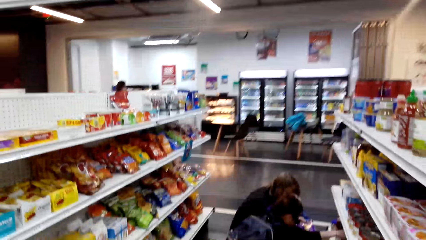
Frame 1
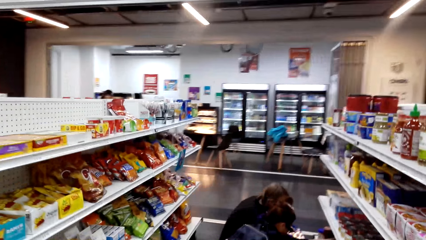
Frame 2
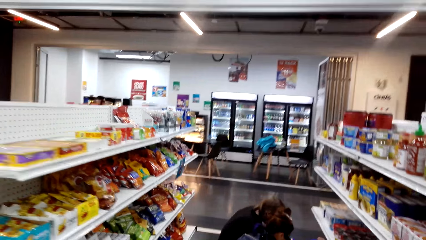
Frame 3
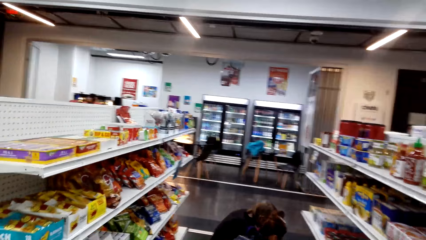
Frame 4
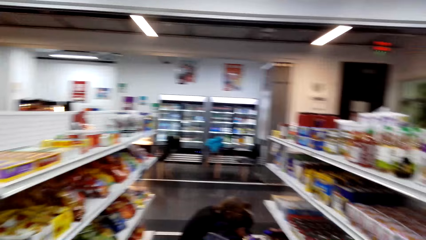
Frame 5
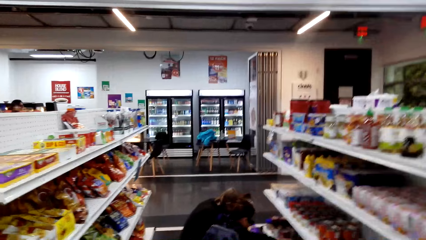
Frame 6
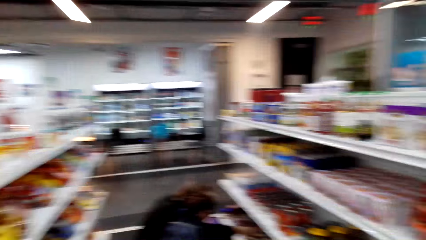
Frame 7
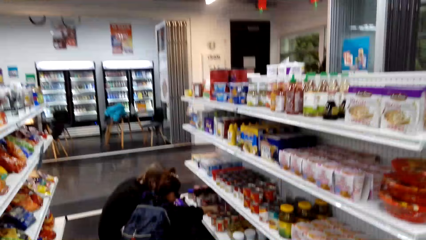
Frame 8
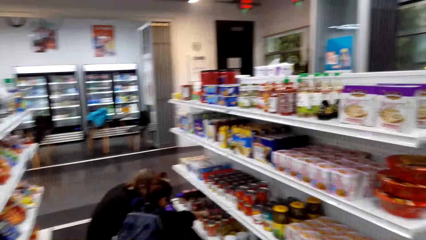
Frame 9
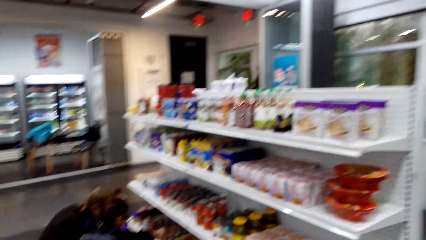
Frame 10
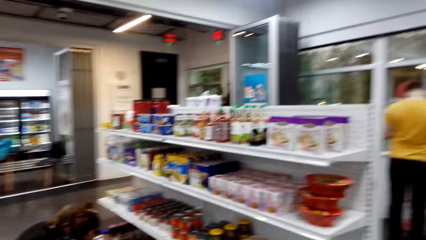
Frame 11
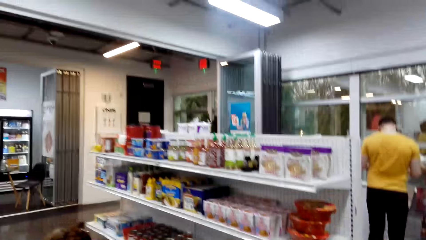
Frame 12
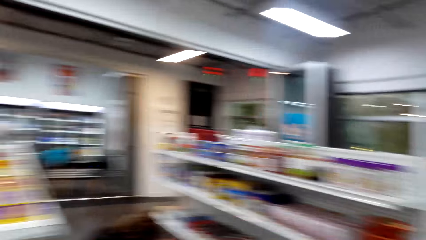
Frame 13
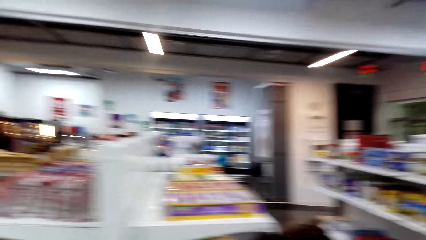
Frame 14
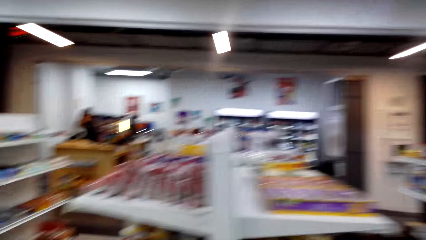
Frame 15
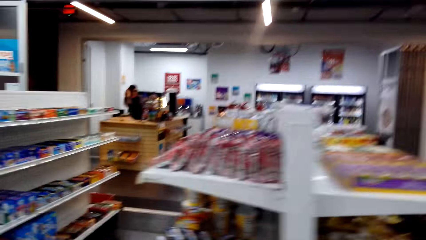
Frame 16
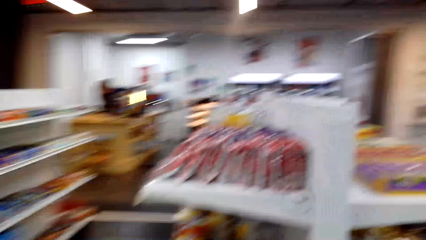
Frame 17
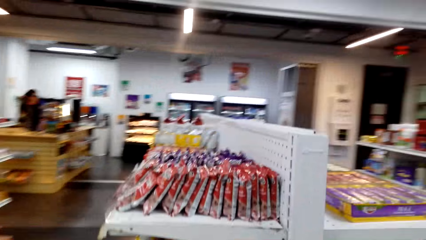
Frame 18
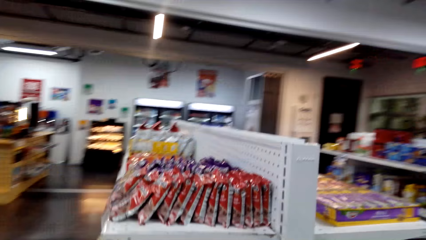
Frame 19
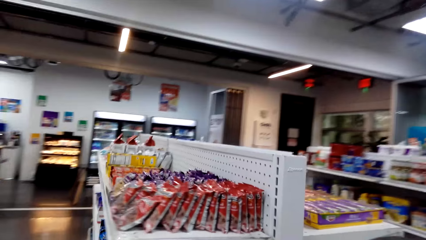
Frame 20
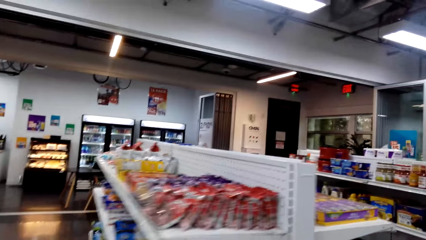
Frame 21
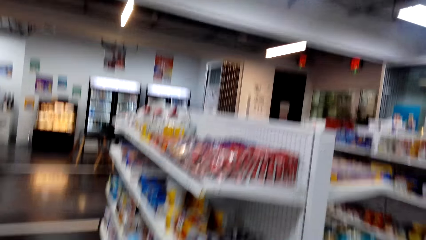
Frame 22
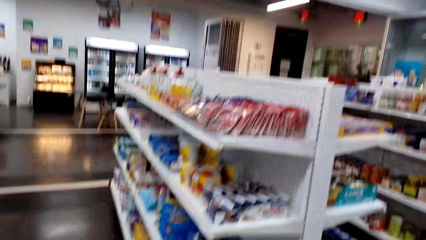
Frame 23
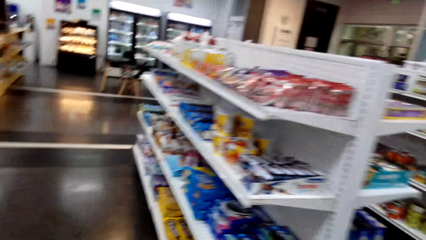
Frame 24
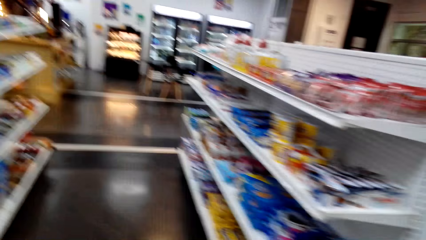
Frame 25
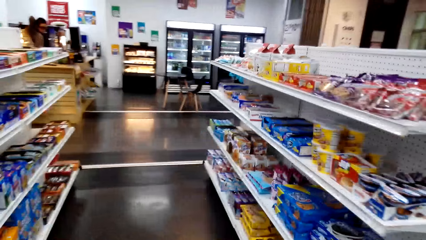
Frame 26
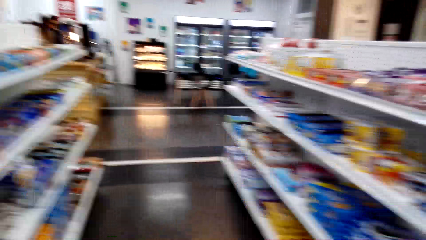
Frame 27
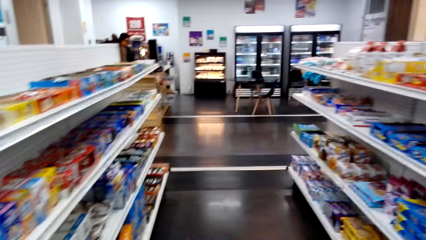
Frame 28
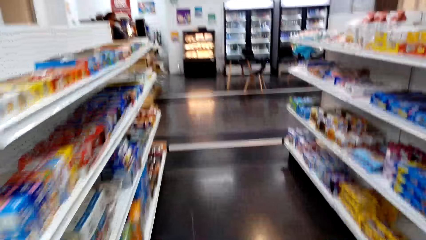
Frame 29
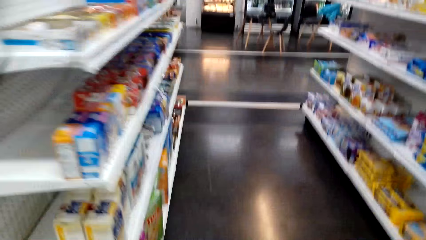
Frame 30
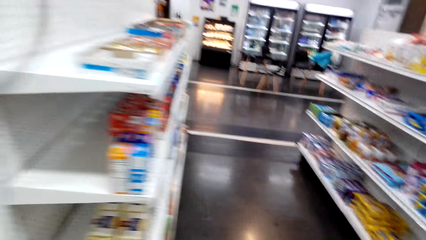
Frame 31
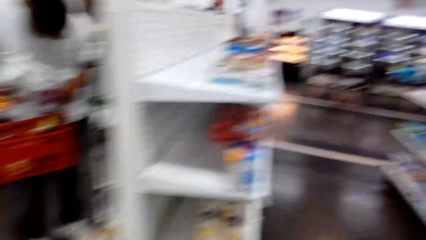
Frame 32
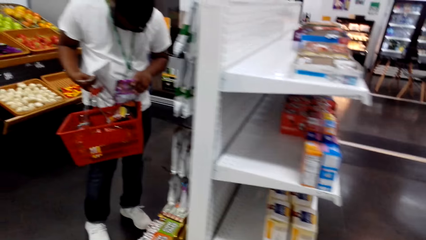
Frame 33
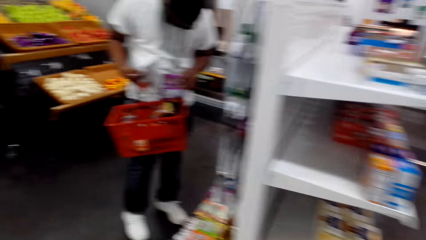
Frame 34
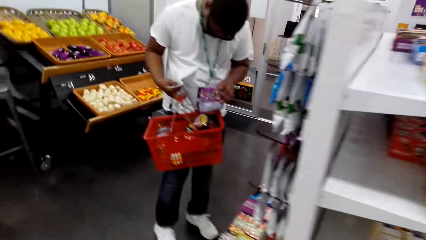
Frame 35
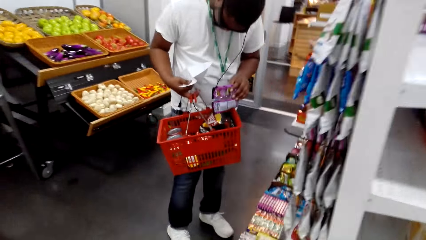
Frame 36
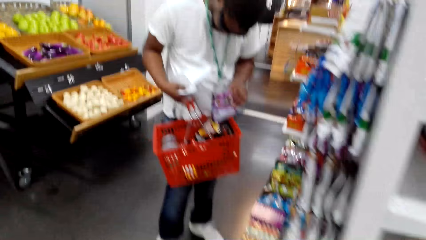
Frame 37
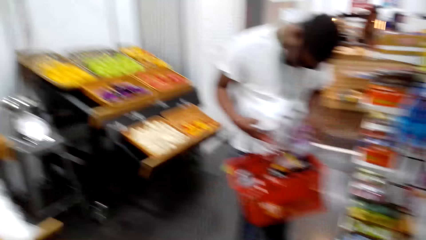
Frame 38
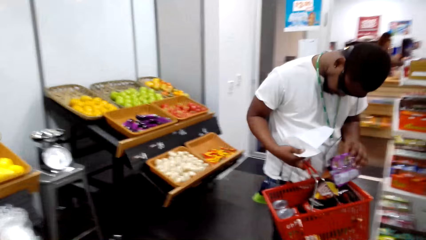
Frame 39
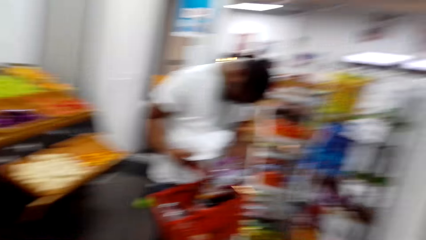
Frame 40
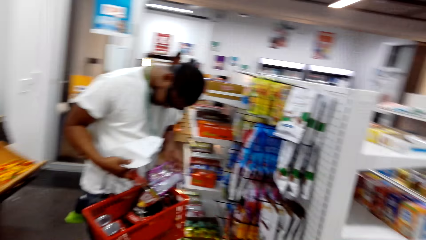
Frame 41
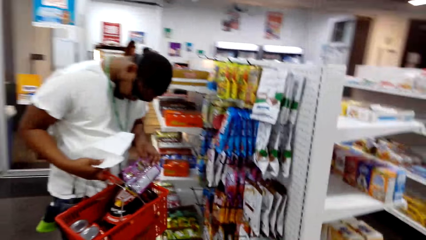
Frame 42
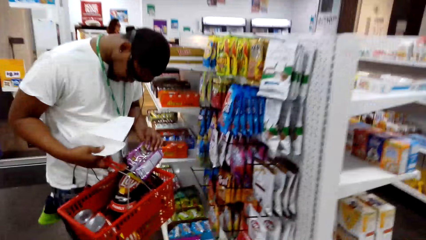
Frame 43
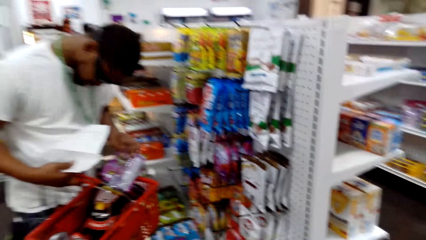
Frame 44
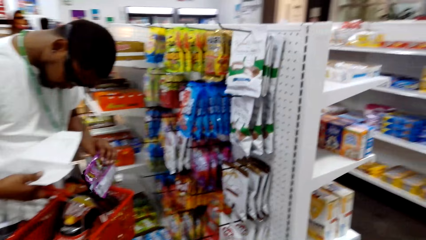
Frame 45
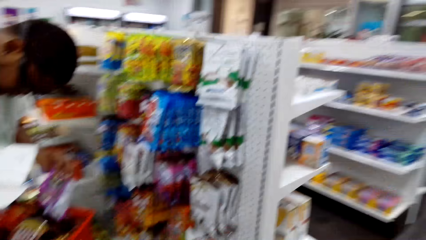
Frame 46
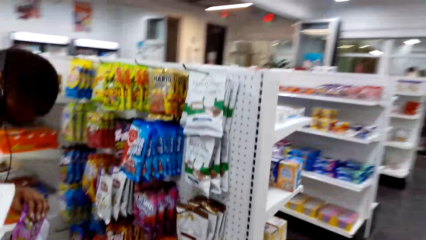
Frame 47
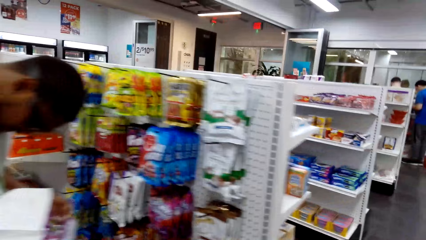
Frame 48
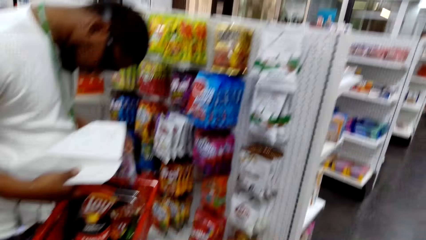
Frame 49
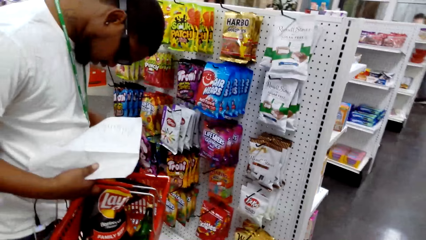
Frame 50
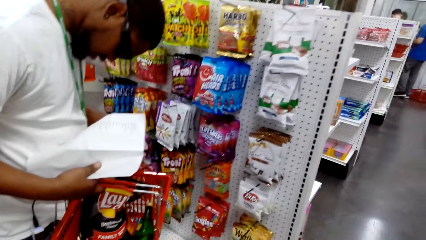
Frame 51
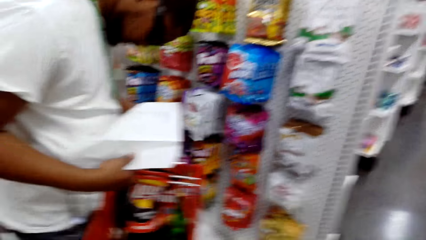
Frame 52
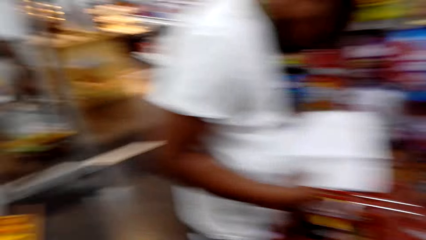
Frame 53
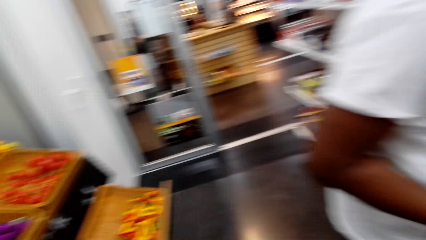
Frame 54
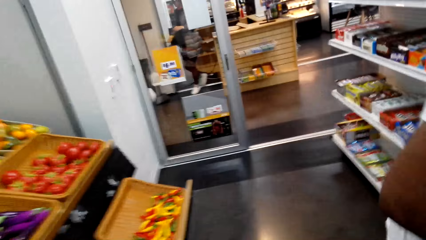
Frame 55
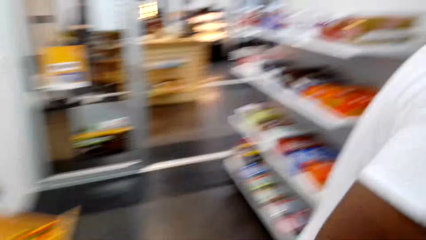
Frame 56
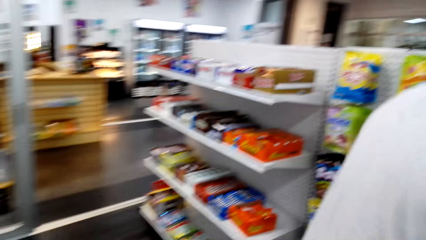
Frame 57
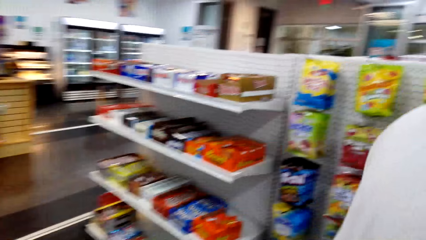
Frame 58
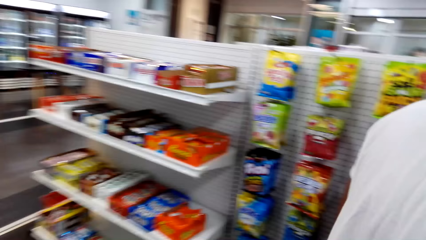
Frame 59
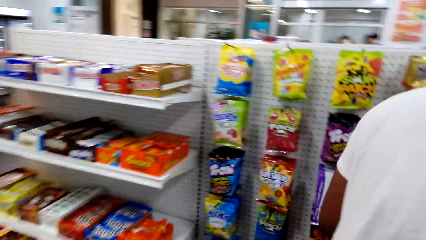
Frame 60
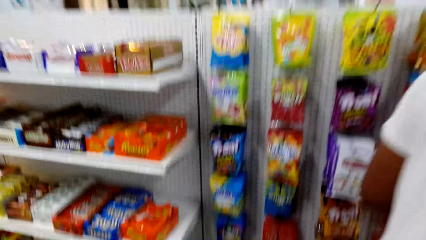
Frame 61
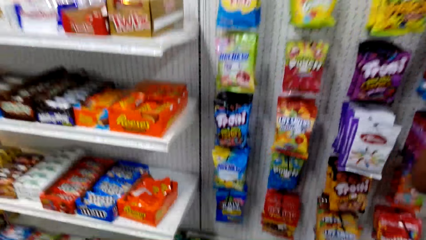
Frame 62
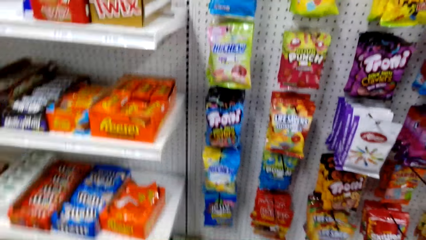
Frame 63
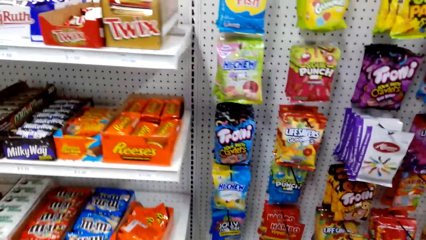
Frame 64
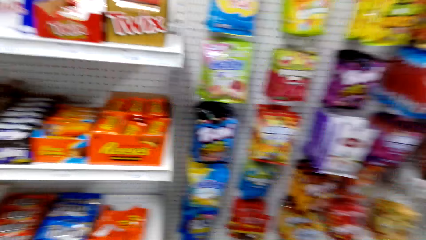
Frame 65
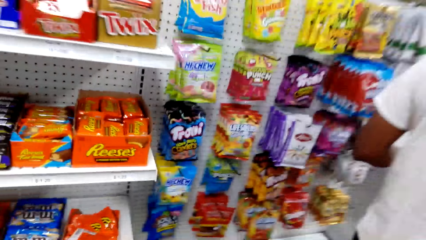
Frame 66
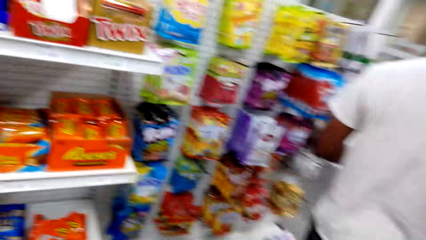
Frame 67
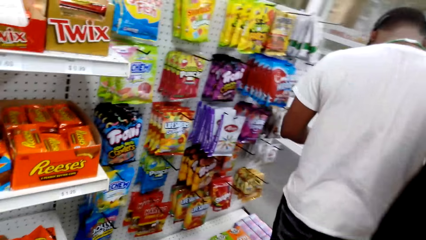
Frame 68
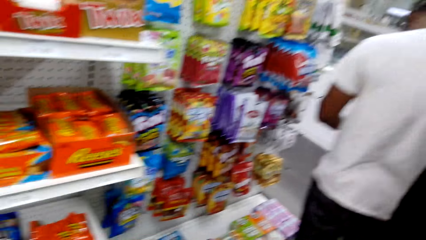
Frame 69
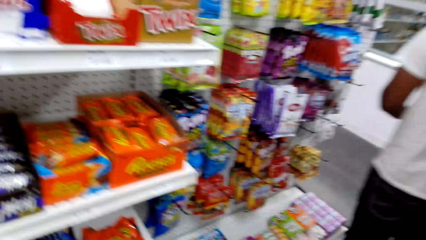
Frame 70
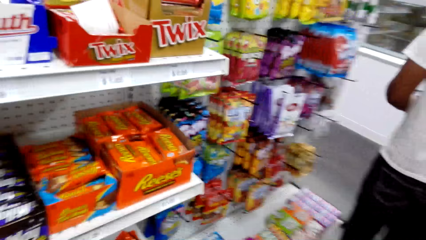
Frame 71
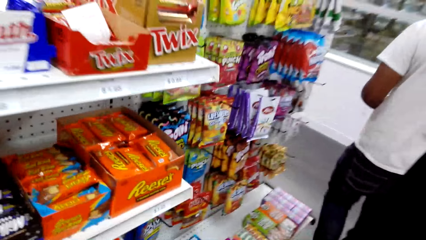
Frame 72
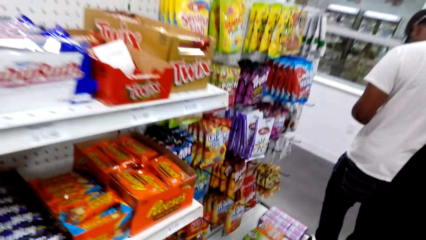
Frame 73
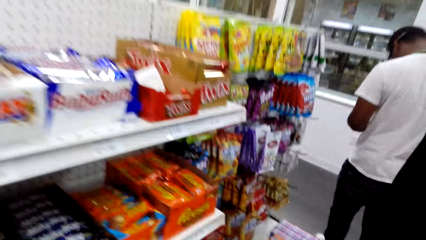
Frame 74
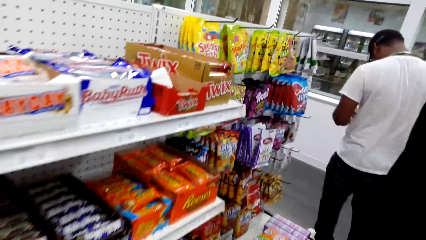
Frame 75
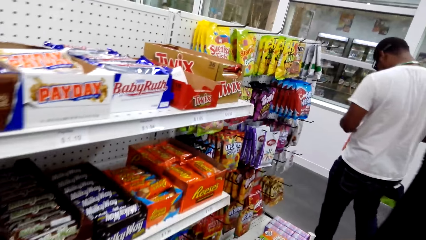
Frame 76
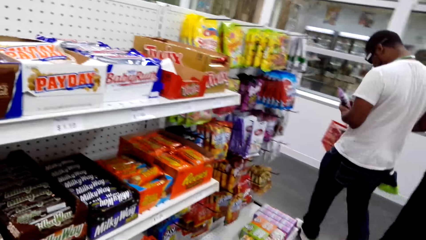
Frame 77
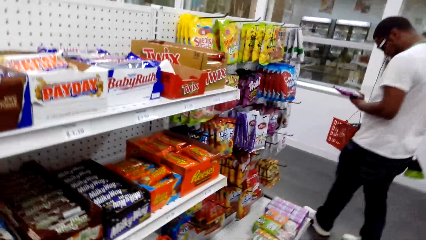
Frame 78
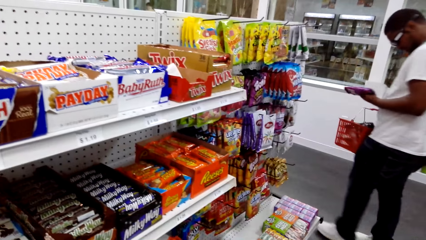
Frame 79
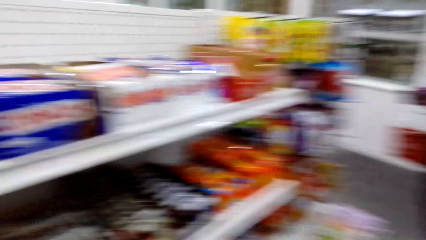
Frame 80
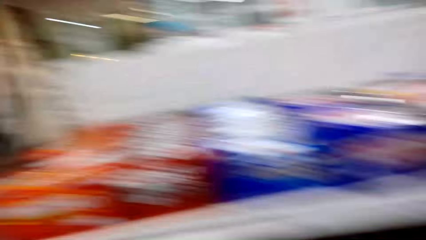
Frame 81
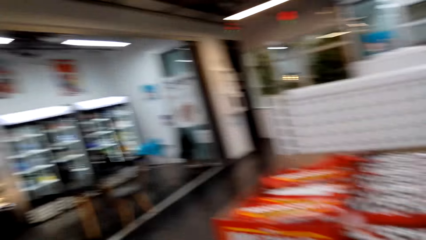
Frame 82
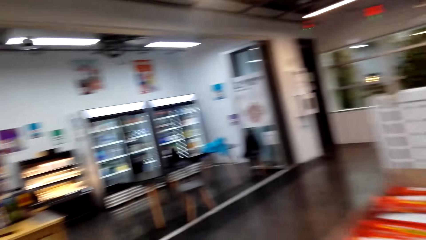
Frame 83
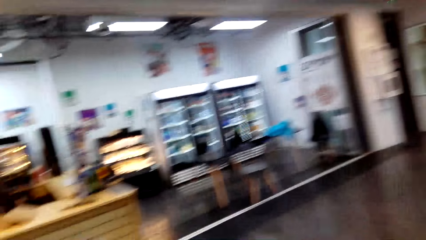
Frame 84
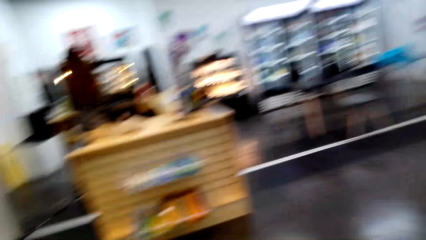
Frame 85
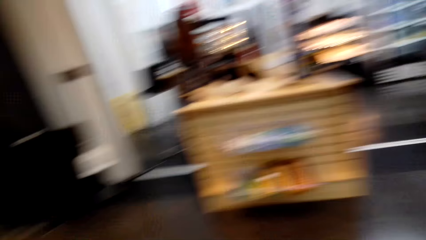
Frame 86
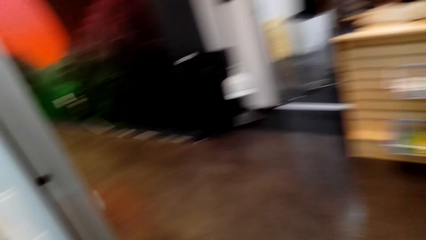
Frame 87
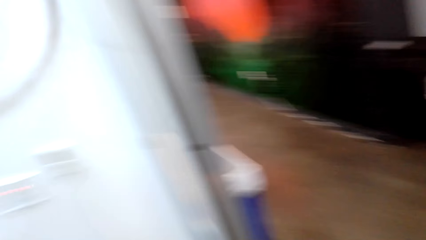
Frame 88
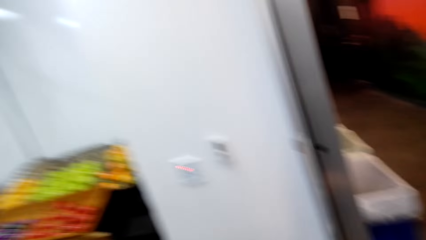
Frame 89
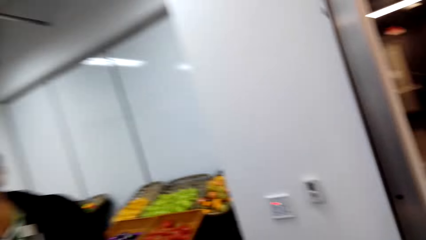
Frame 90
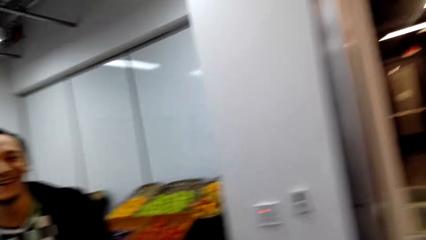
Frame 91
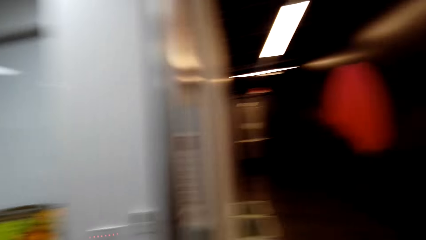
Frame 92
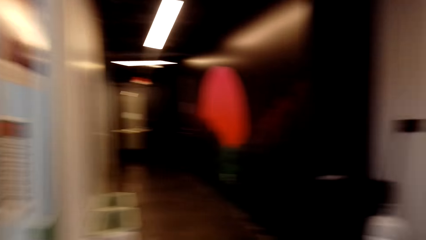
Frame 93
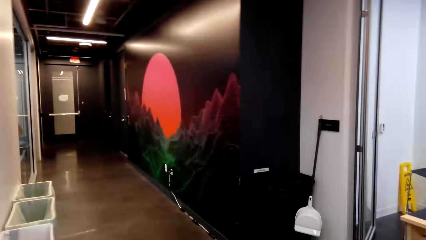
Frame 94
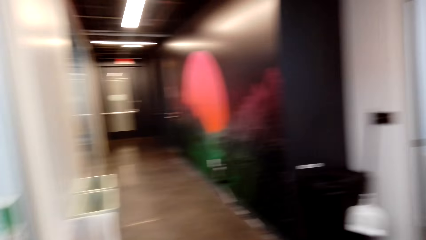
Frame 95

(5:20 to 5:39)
A man checks something in the basket. Another man and a lady check the products on the shelf. The camera wearer looks around. The first man walks in the supermarket.
